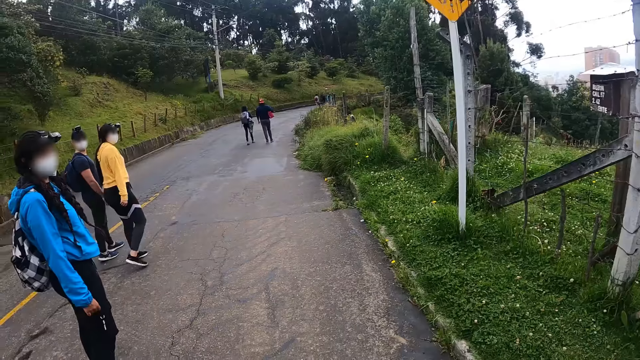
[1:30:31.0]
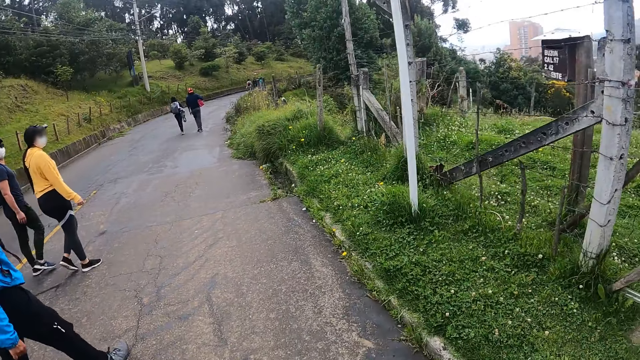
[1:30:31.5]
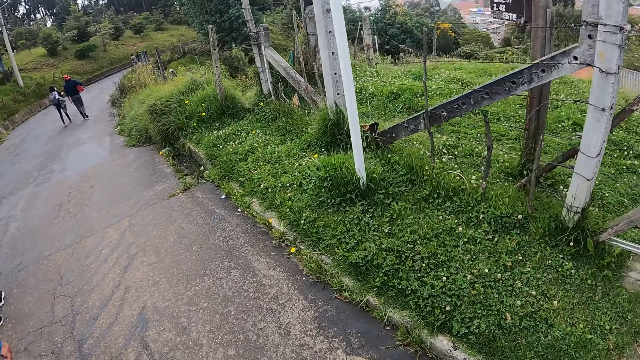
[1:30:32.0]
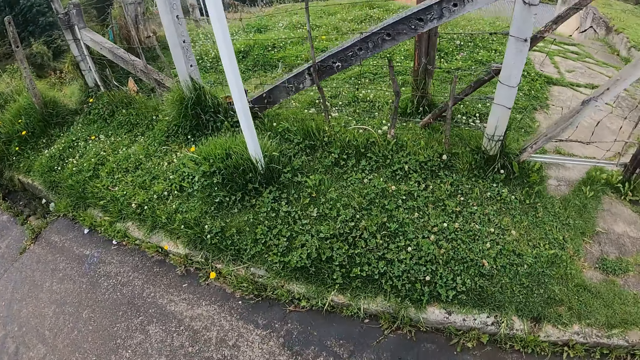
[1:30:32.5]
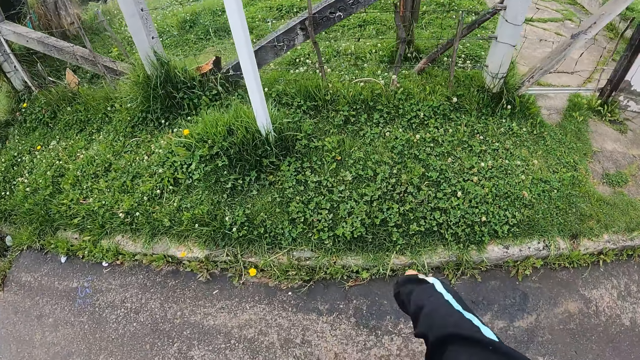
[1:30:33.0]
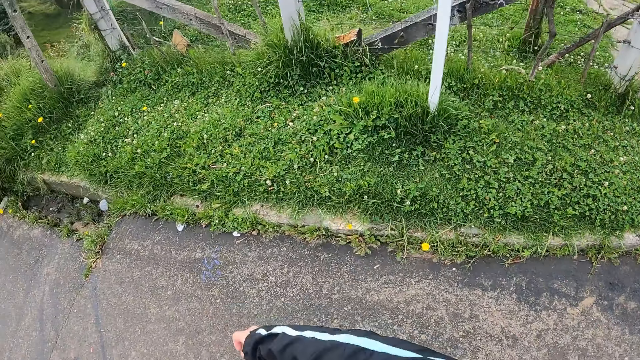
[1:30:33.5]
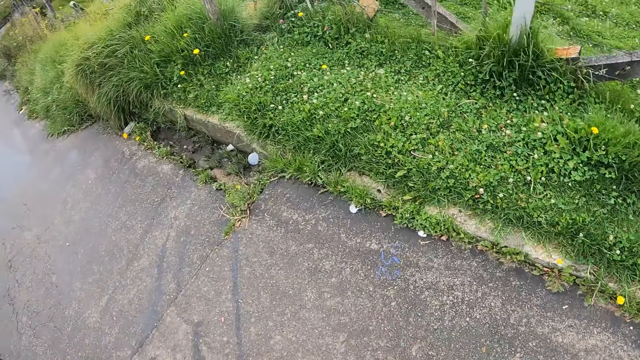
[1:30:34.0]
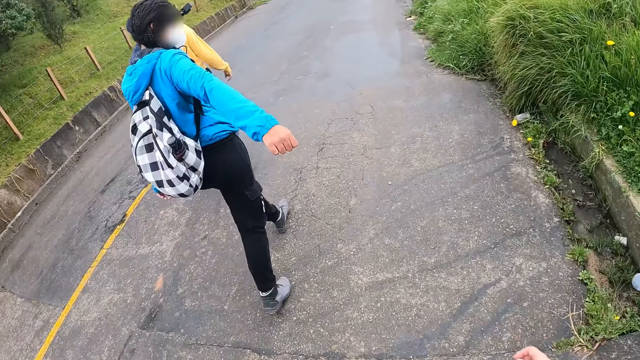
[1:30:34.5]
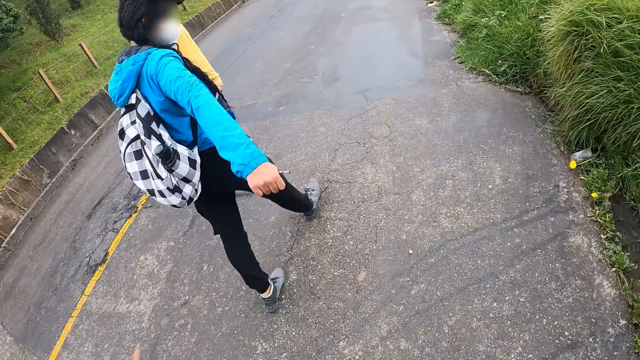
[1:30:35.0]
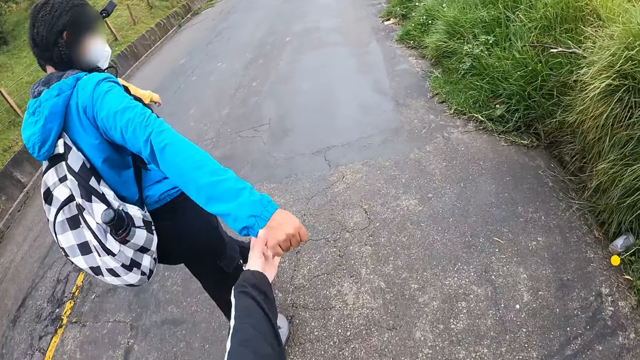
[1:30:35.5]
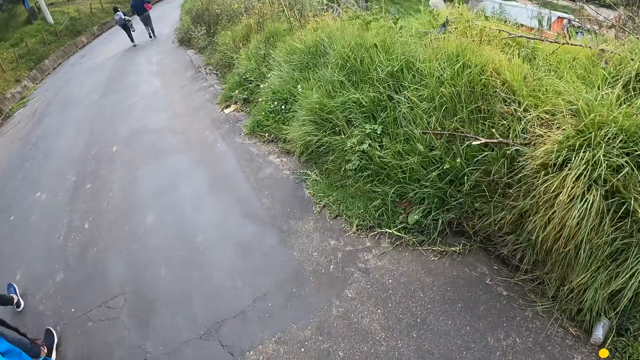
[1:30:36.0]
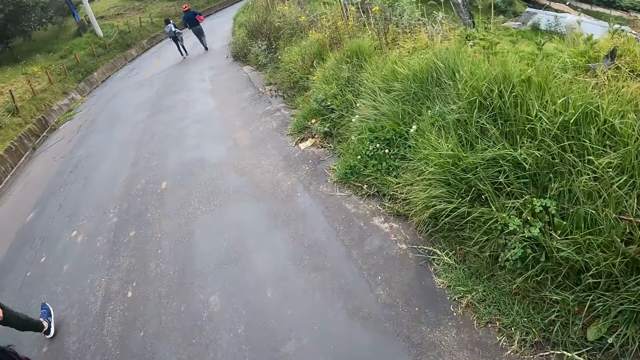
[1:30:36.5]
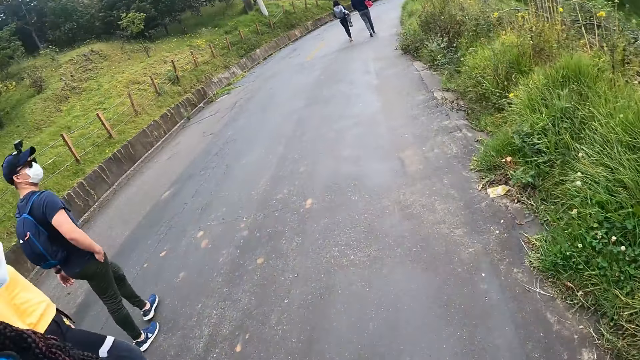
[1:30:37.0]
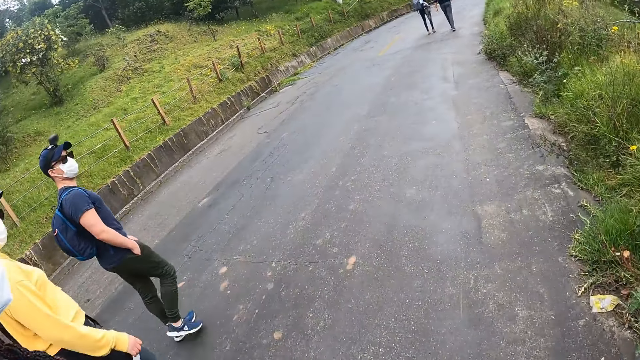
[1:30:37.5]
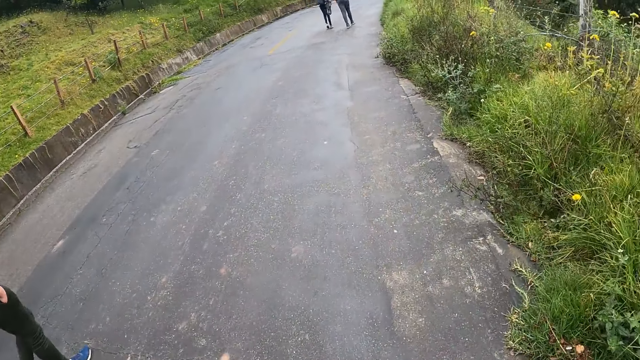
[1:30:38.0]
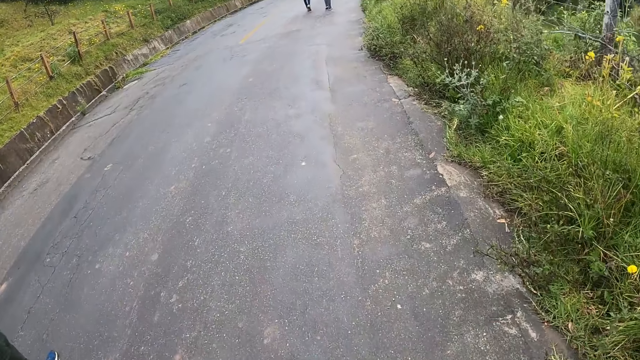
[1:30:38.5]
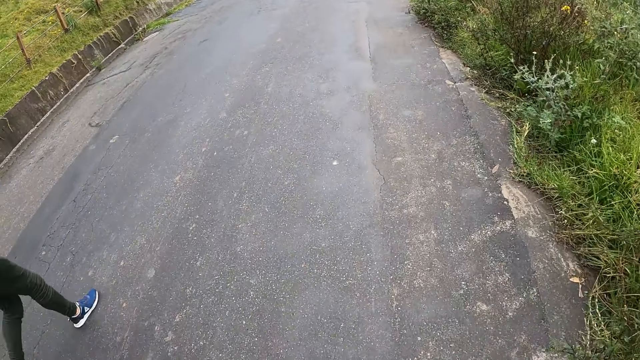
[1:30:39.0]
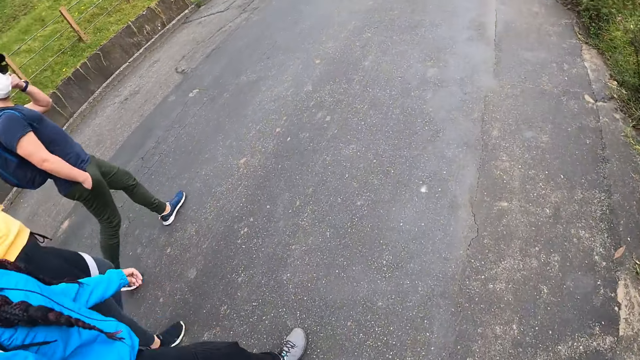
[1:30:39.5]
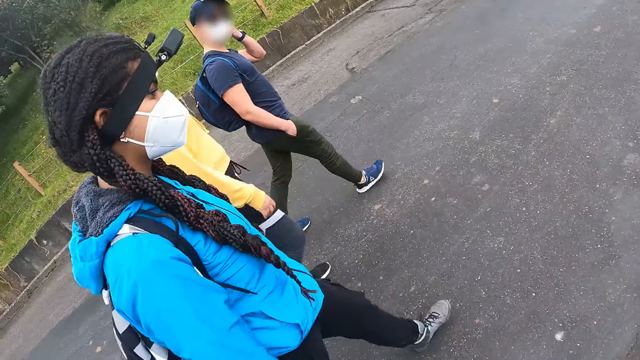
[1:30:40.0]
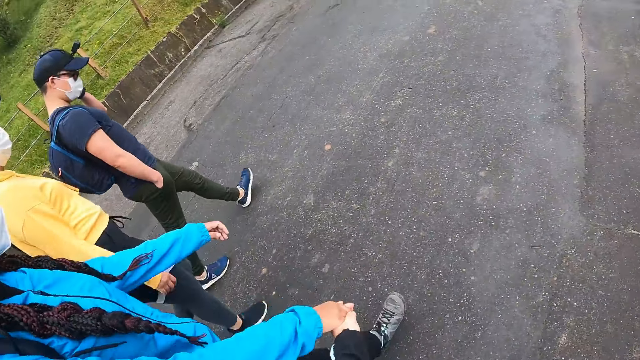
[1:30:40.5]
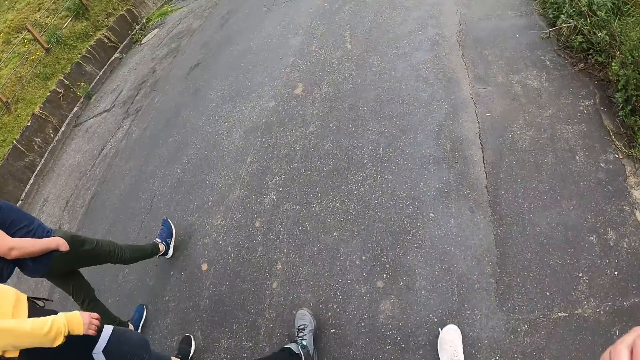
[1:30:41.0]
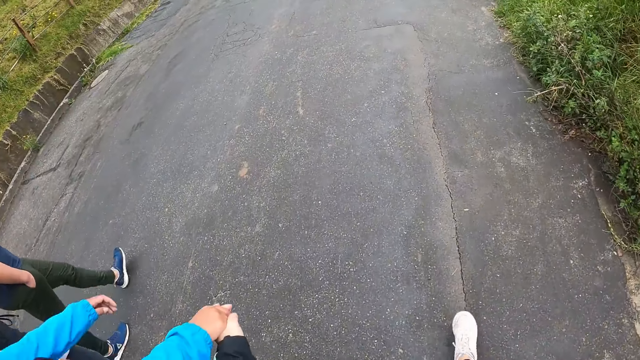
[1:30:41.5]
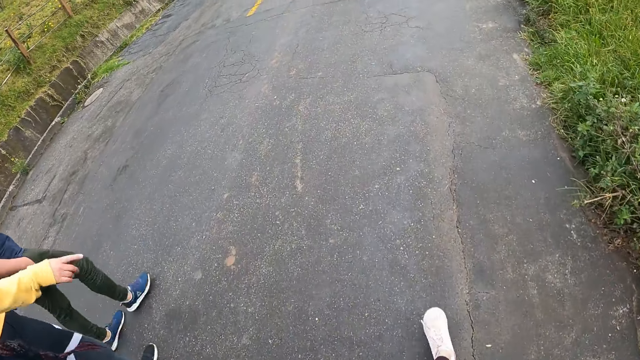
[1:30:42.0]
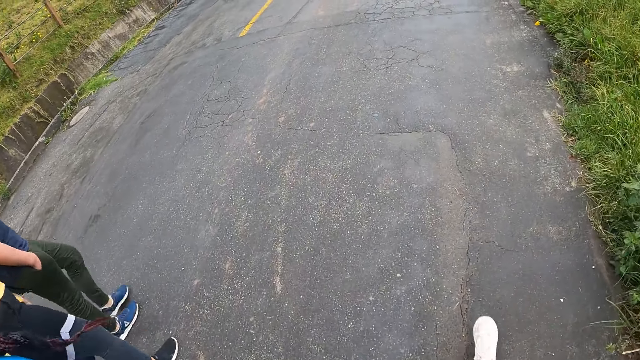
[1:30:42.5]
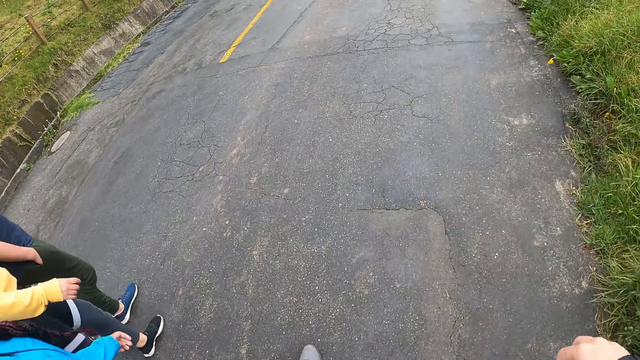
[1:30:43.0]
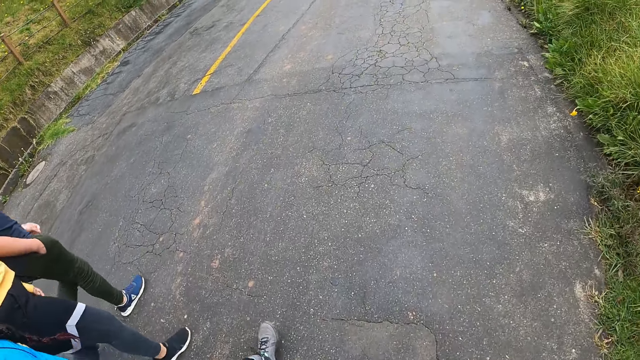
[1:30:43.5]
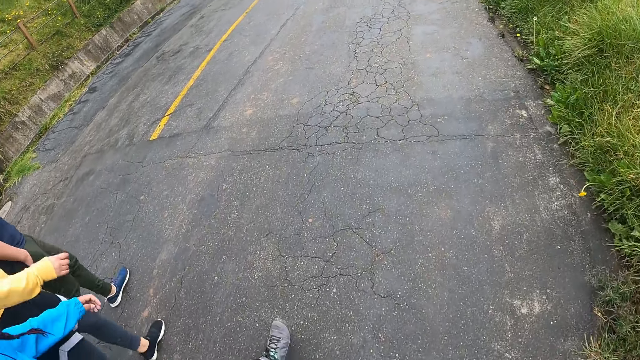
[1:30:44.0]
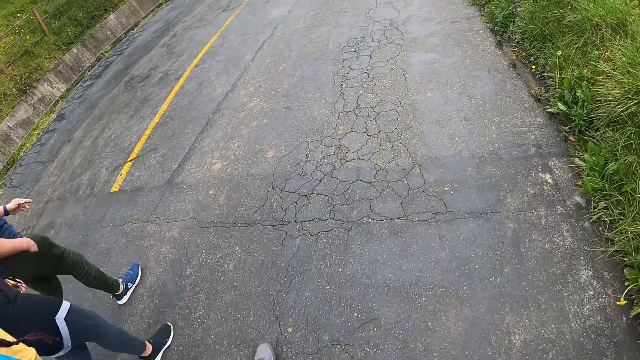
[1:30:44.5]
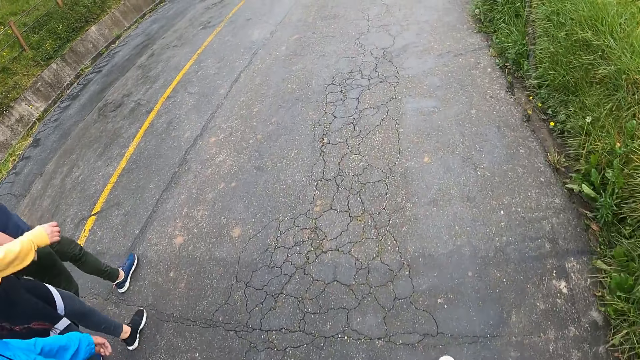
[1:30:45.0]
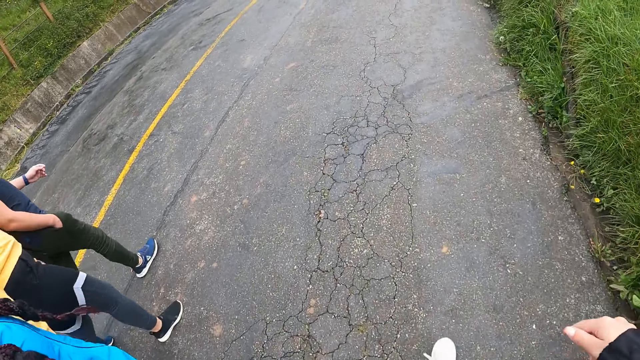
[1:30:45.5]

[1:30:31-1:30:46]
The camera wearer walks on the road with a woman, another woman and a man. The first woman stretches her right hand at the camera wearer. The camera wearer holds the right hand of the first woman with her left hand. The man puts his right hand in his pocket and touches his head with his left hand. The camera wearer looks at the first woman. The man drops his left hand from his head.

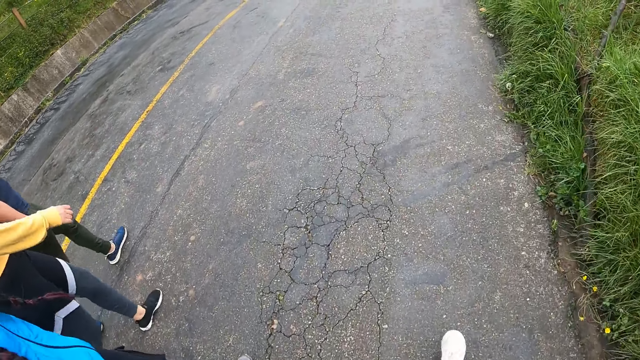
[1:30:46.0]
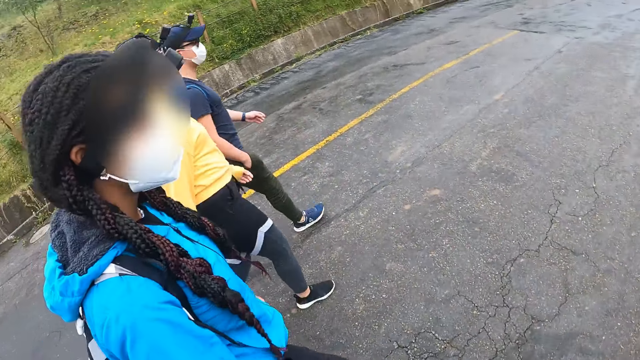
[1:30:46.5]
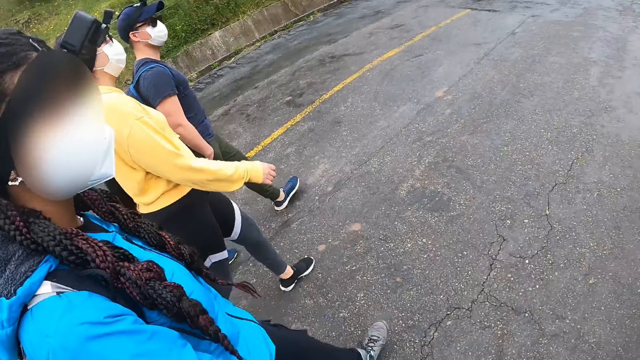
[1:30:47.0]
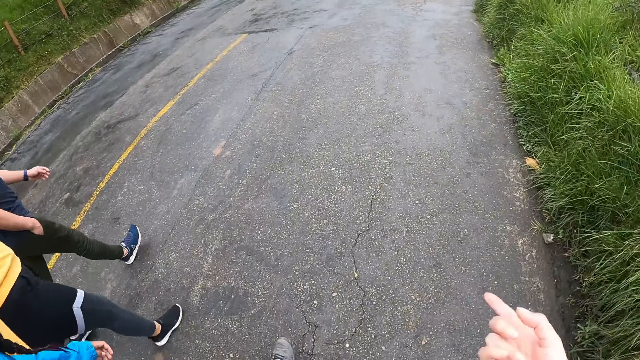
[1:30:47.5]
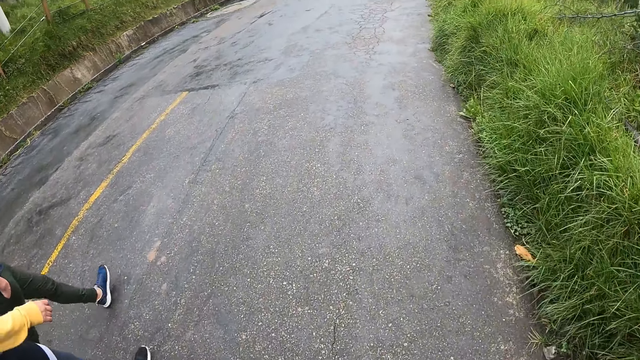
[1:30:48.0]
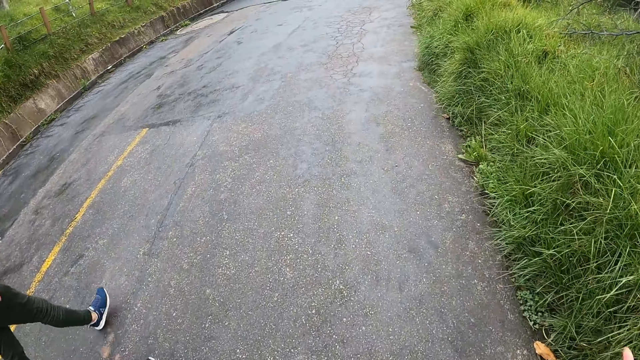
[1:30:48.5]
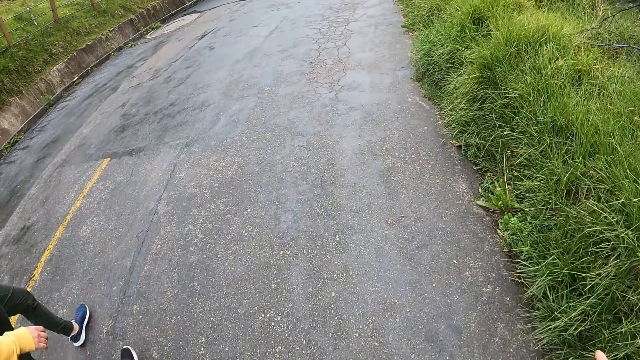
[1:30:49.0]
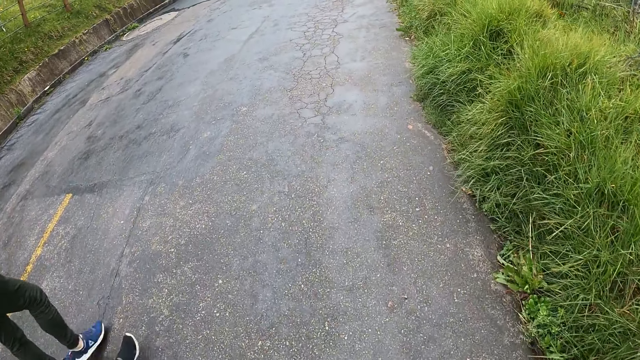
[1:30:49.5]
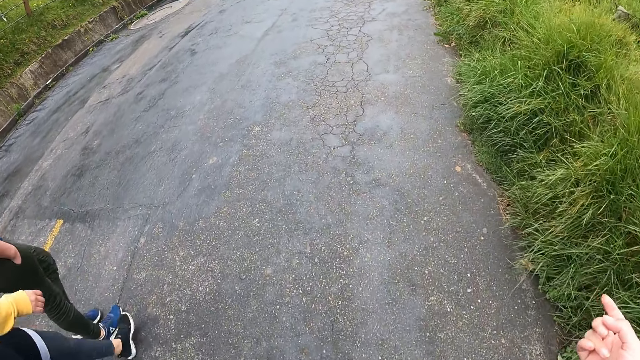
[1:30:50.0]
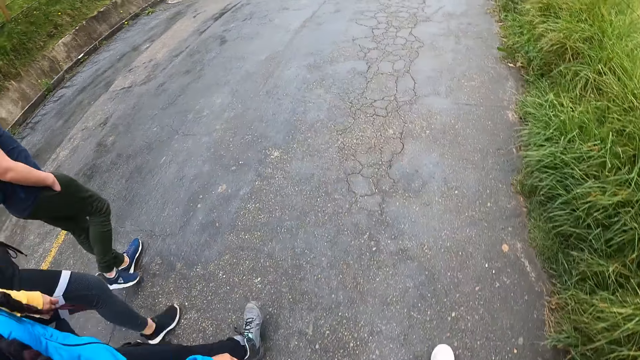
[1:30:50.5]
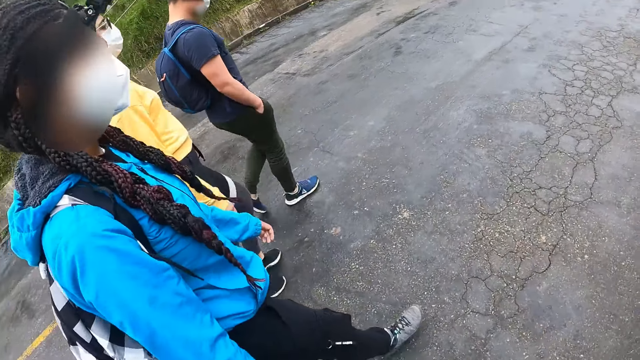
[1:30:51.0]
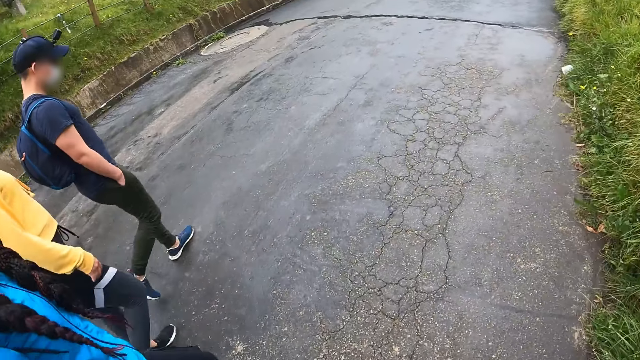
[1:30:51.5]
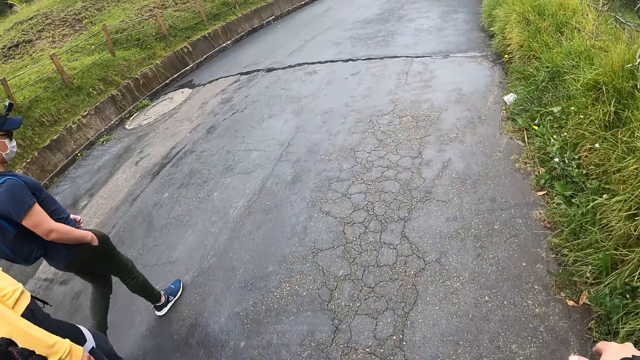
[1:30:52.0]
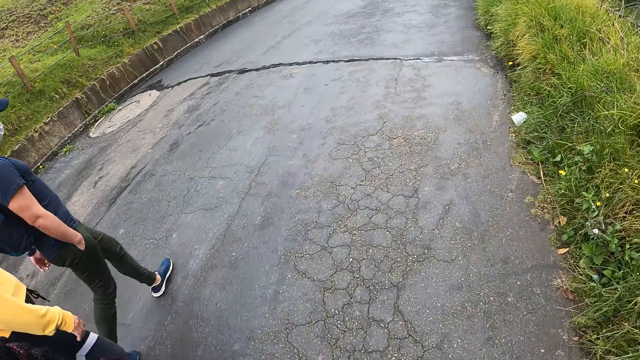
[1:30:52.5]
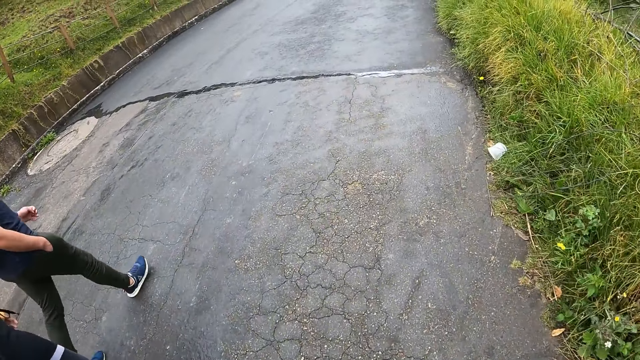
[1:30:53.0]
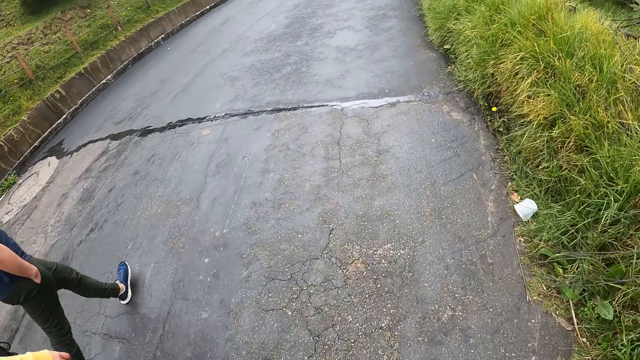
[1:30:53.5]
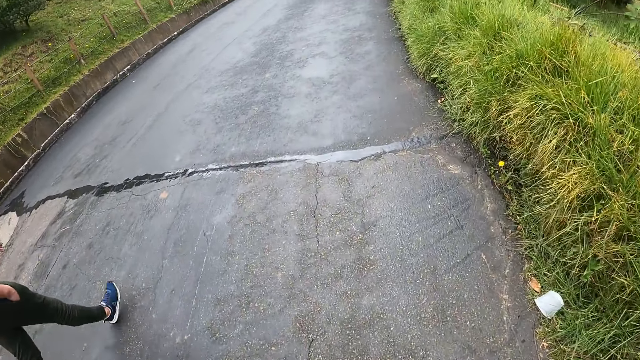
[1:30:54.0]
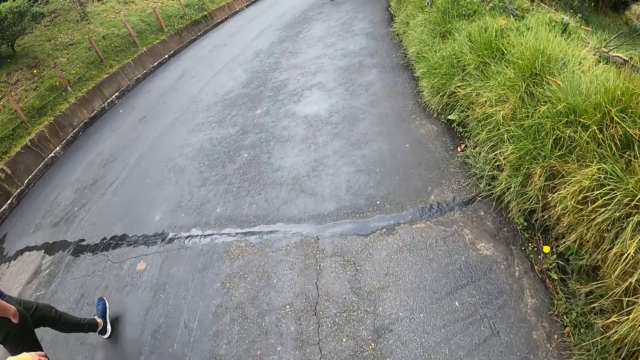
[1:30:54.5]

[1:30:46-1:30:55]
The camera wearer gestures with his hand. He converses with the women and the man. He looks around the tarmac road.
